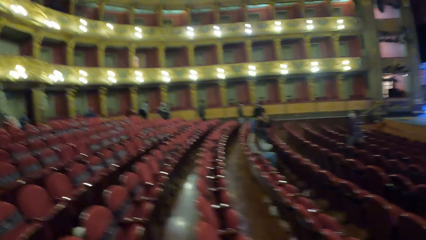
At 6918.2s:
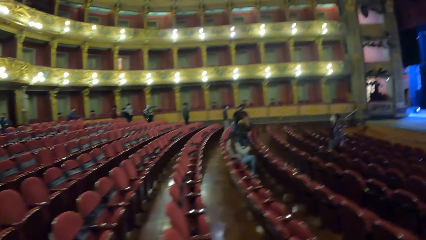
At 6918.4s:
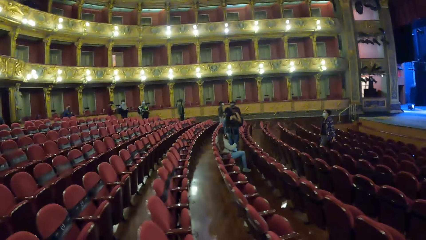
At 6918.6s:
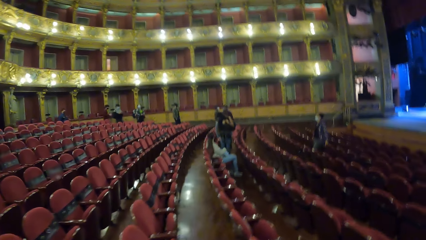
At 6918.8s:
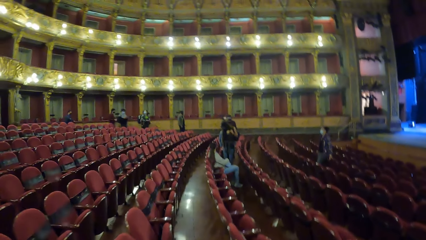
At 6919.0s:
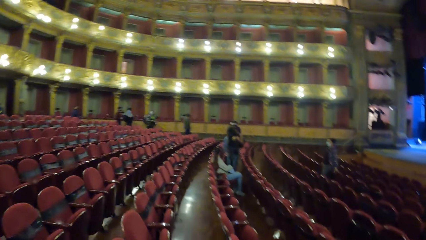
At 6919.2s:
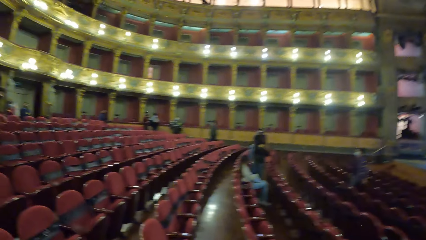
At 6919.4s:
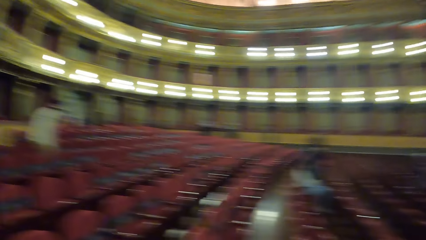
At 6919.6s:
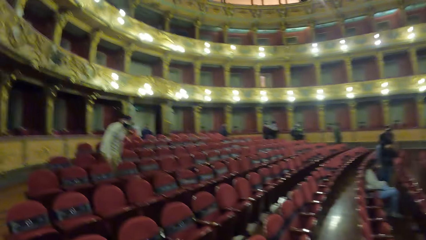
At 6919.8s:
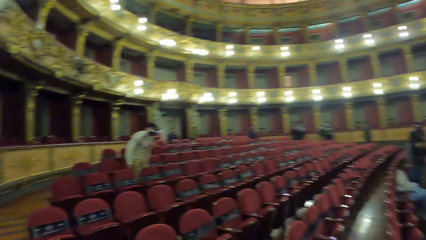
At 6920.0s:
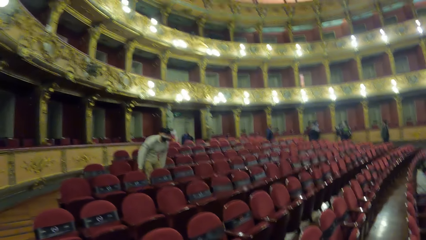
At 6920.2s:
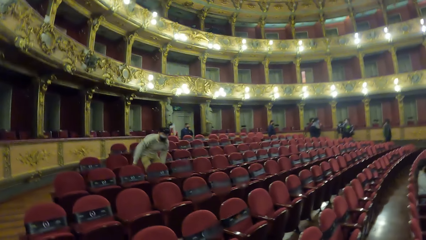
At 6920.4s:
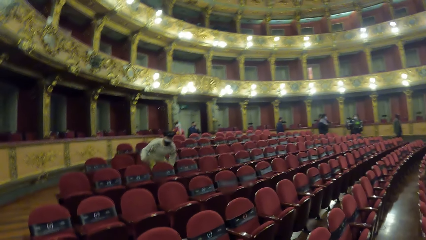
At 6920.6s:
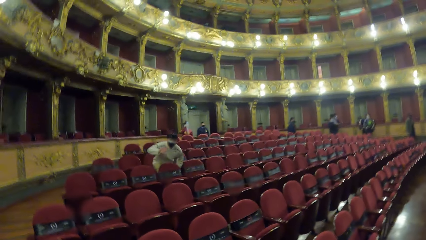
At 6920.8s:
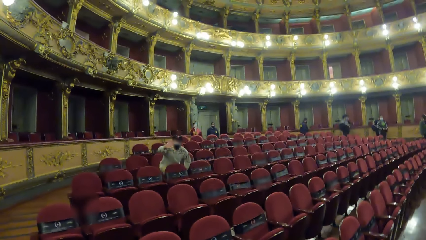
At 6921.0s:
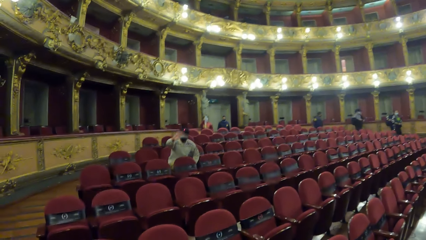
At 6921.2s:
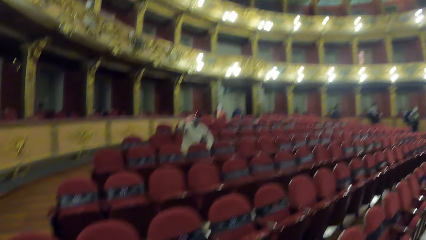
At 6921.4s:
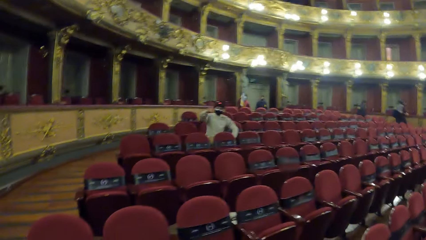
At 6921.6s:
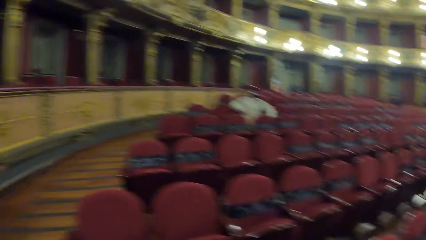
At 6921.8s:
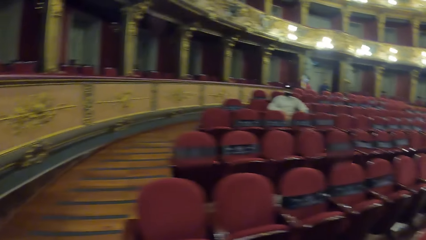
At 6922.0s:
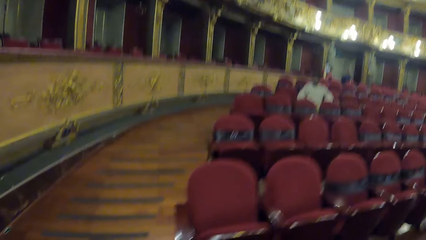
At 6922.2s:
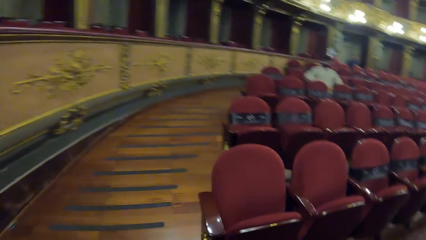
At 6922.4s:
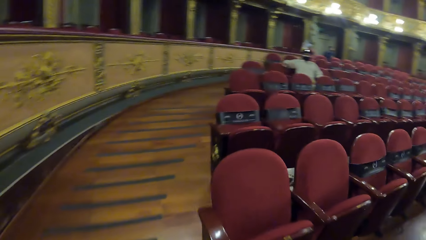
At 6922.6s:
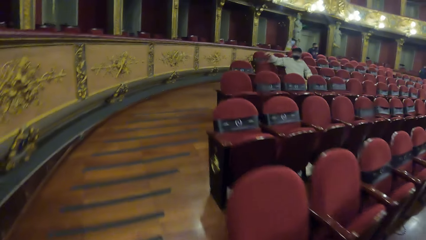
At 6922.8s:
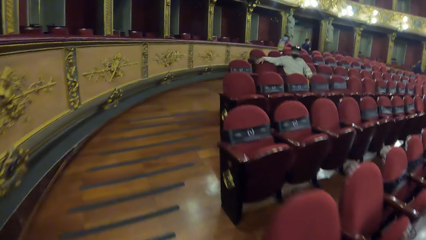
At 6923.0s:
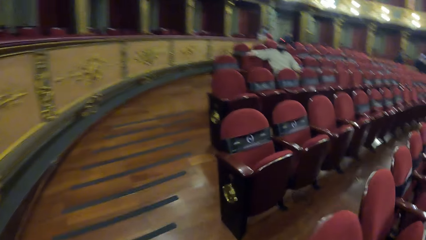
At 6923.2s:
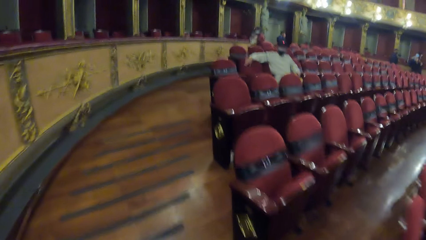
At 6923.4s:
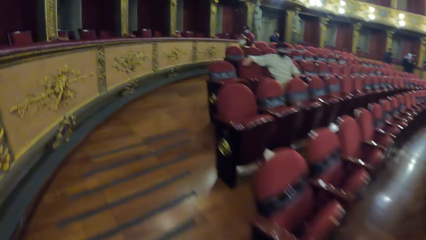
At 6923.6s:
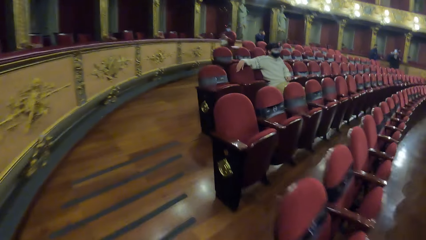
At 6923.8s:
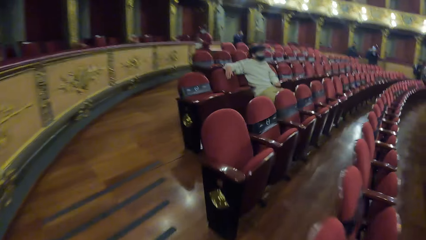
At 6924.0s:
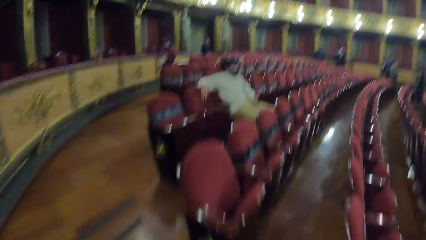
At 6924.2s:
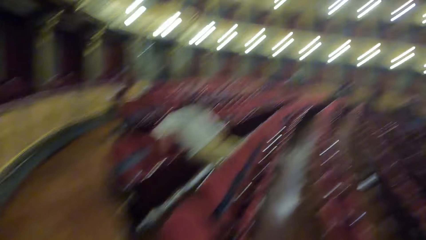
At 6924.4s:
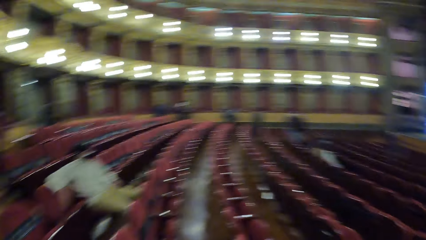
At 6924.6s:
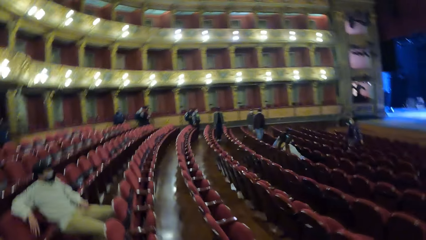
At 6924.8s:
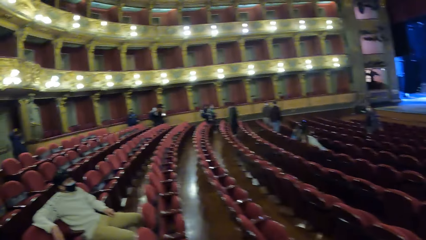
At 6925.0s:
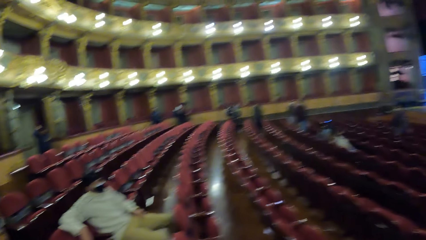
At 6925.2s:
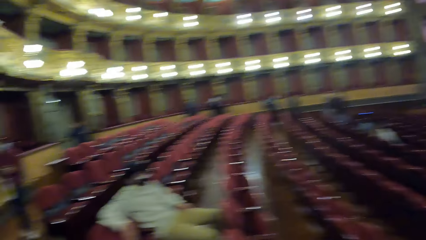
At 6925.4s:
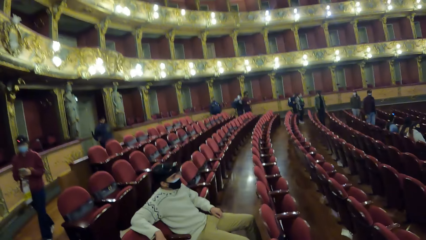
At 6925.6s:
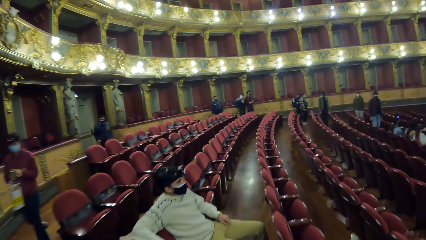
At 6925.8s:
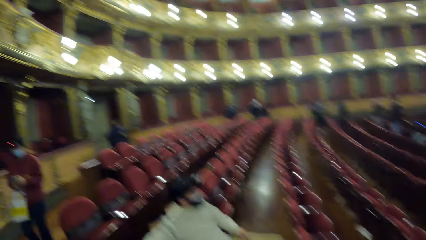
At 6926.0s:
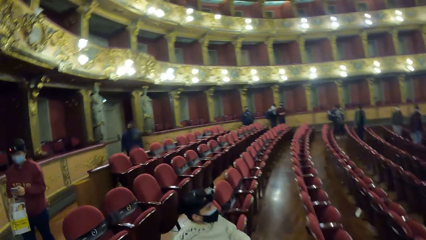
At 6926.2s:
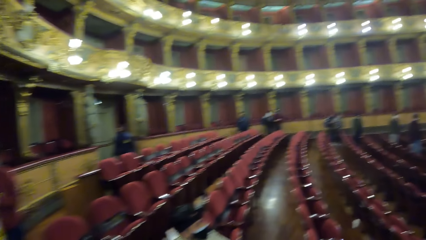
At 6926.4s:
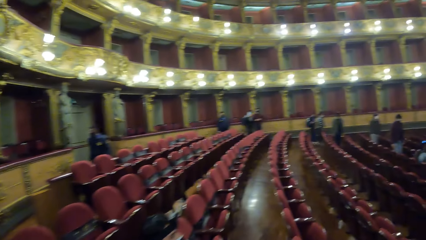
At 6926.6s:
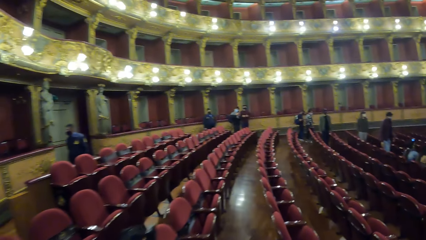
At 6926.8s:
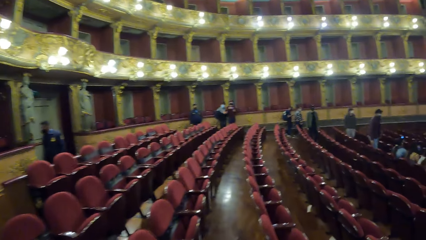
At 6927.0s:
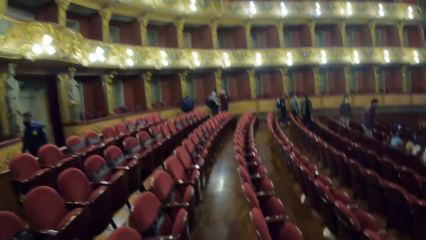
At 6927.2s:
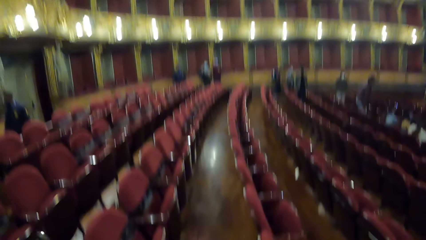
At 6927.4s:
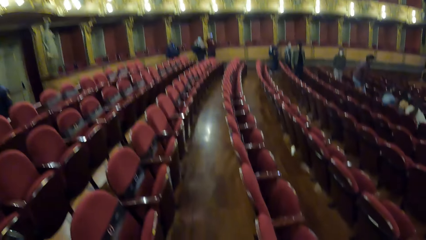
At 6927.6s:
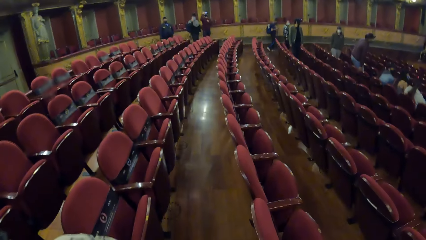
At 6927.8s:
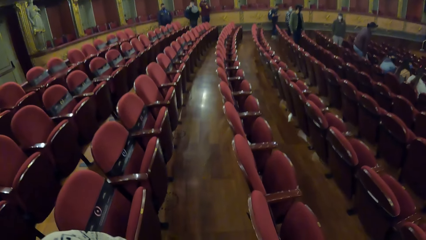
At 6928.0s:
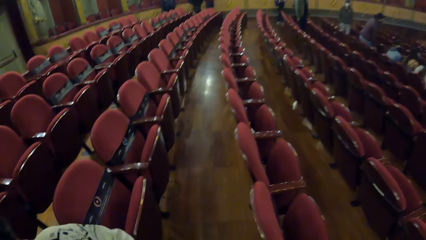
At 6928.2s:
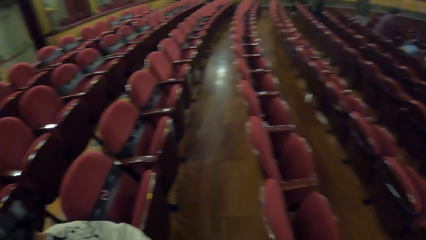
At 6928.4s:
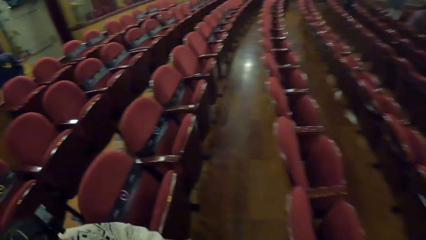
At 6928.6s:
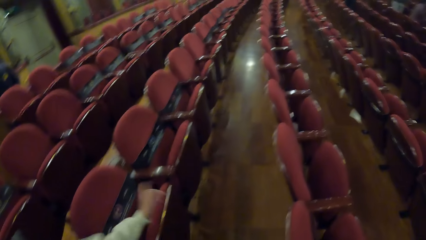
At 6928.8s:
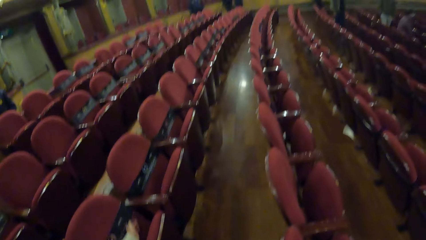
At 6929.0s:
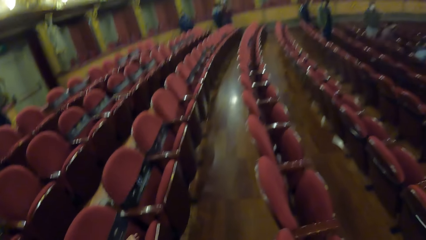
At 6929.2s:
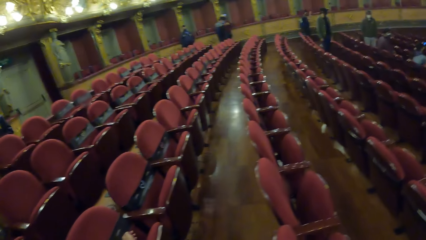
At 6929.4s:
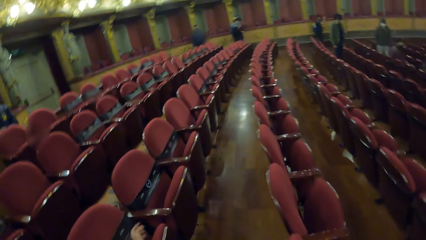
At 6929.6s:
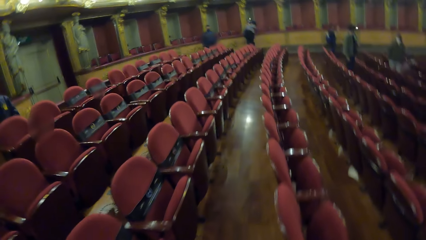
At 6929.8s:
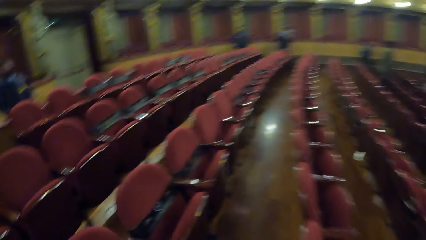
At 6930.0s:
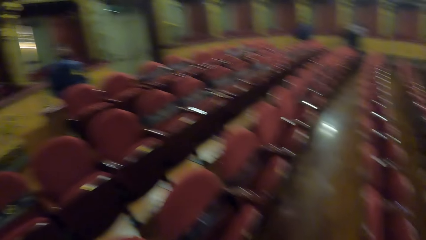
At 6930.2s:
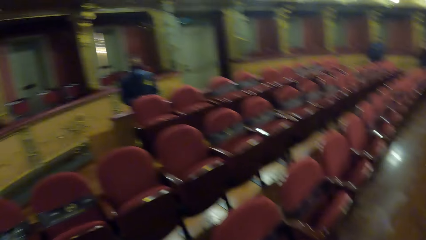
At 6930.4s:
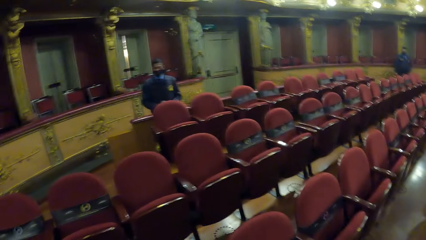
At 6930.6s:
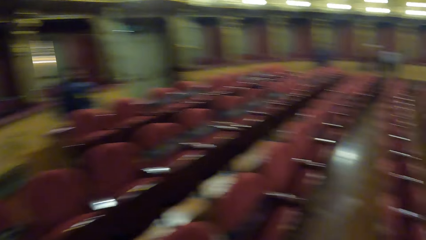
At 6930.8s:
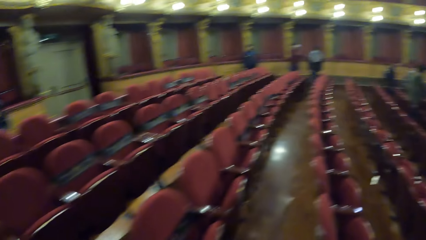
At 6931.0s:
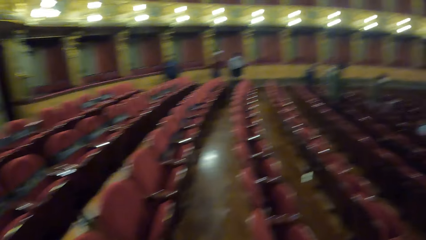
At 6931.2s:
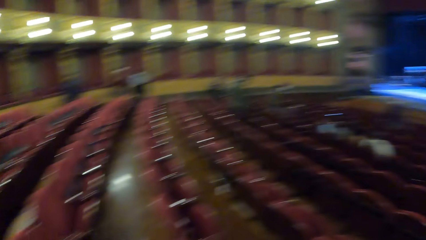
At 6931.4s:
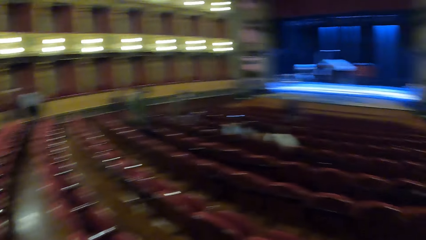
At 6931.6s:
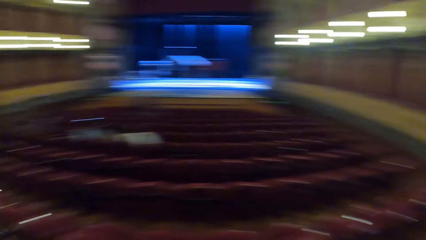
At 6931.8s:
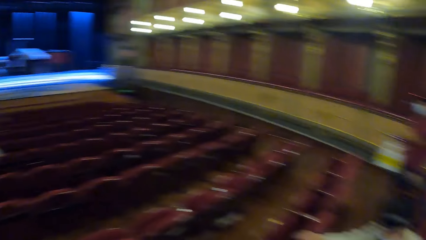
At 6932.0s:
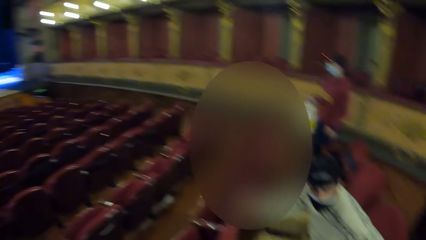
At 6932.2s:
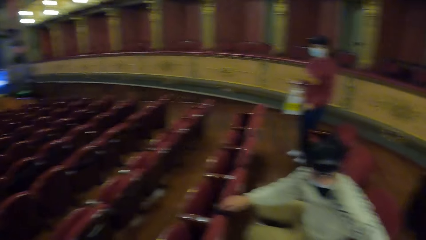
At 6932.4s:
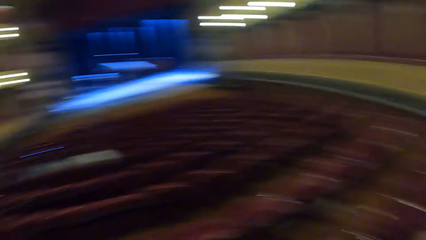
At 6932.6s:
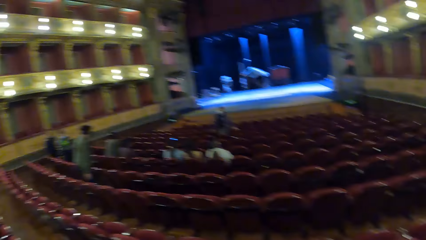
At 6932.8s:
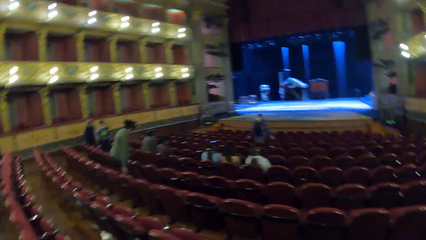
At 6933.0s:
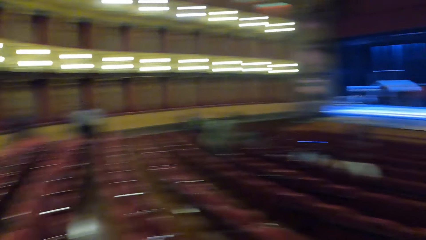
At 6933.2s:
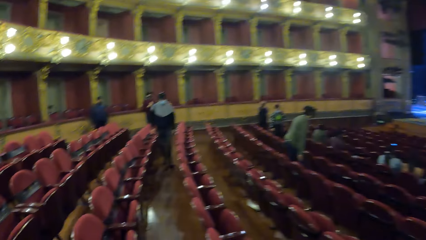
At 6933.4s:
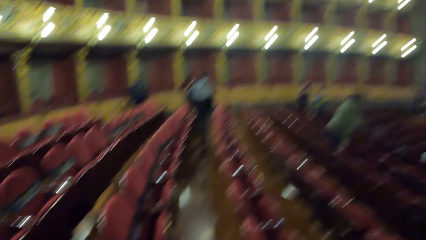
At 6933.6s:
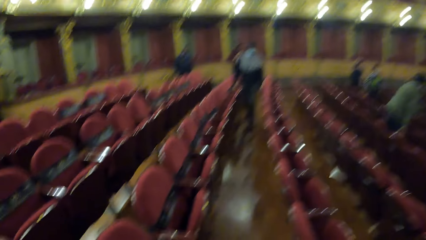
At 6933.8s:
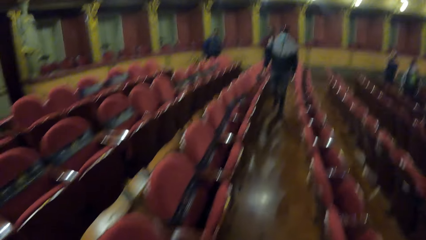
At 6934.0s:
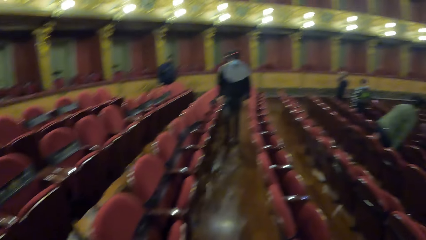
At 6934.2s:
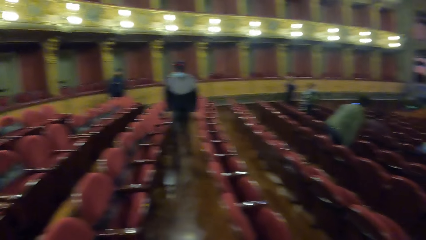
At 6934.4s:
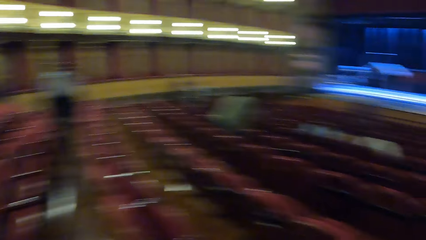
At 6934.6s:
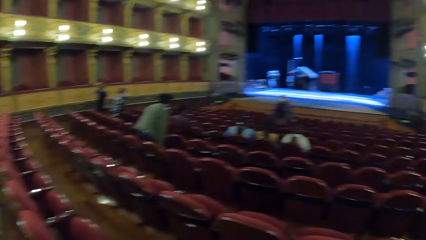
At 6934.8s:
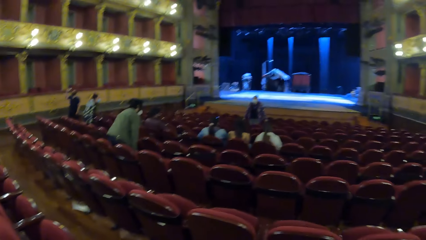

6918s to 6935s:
A man sits on a chair. A woman interacts with the camera wearer. The man waves at the camera wearer. The man moves the hand to the chair. The man hits the chair with his right hand. Another woman walks in the room. She operates the mobile phone with her hand. Another man walks in the room. The first man points the hand to the chair. A person moves the hand on the chair.
